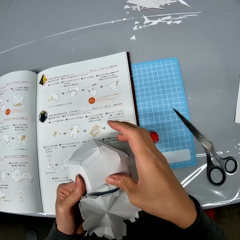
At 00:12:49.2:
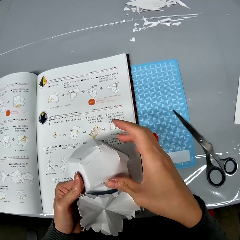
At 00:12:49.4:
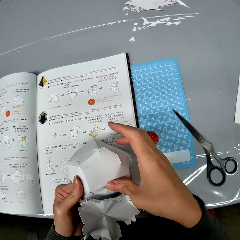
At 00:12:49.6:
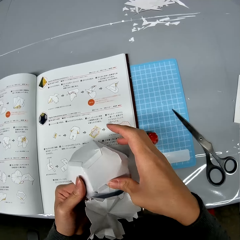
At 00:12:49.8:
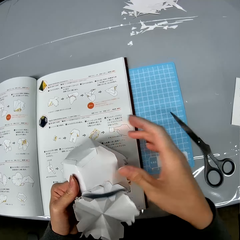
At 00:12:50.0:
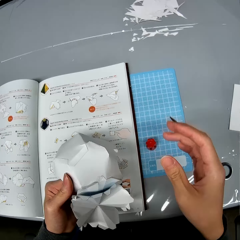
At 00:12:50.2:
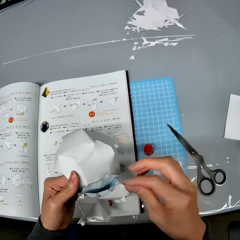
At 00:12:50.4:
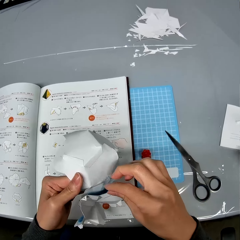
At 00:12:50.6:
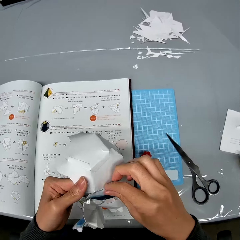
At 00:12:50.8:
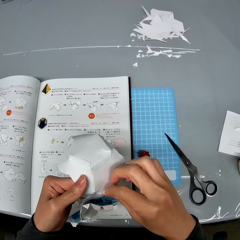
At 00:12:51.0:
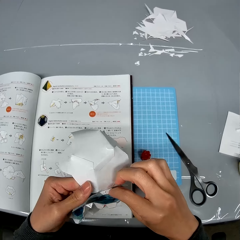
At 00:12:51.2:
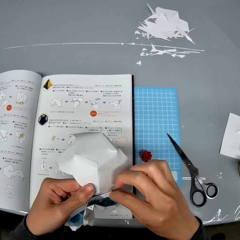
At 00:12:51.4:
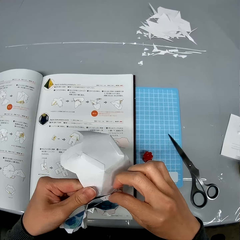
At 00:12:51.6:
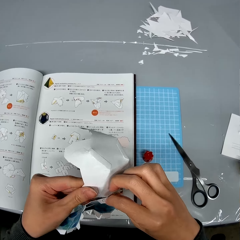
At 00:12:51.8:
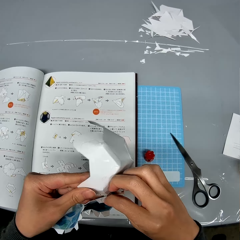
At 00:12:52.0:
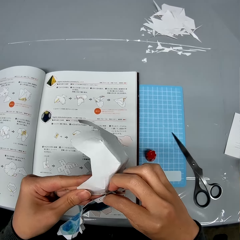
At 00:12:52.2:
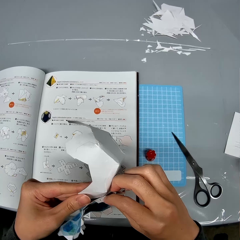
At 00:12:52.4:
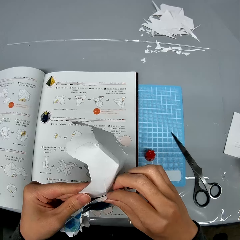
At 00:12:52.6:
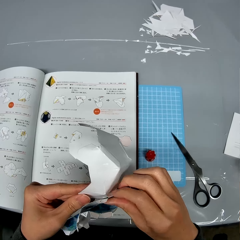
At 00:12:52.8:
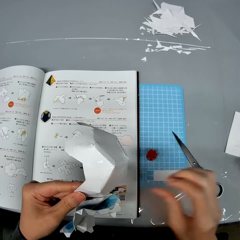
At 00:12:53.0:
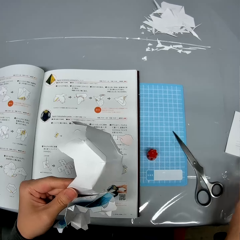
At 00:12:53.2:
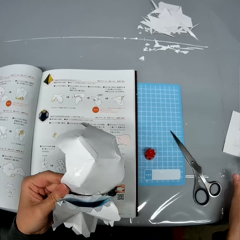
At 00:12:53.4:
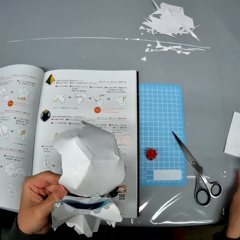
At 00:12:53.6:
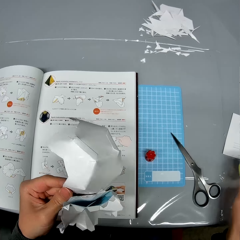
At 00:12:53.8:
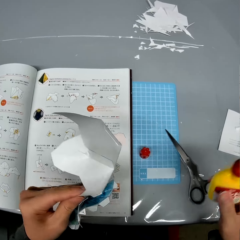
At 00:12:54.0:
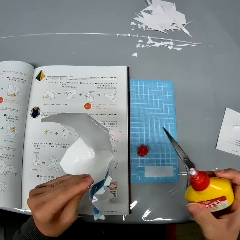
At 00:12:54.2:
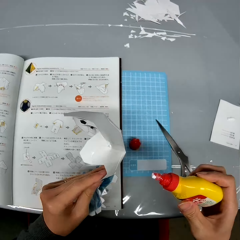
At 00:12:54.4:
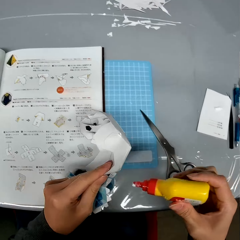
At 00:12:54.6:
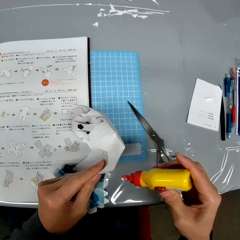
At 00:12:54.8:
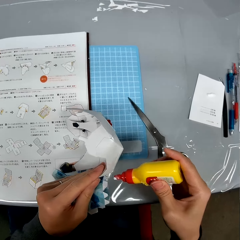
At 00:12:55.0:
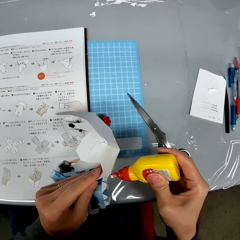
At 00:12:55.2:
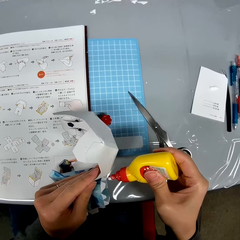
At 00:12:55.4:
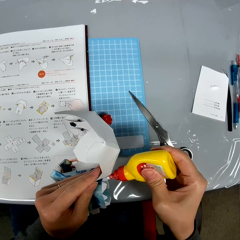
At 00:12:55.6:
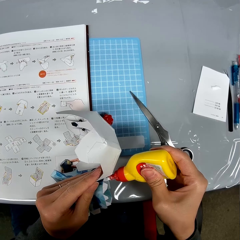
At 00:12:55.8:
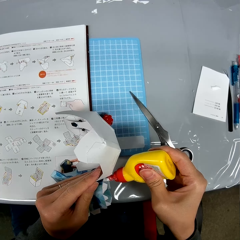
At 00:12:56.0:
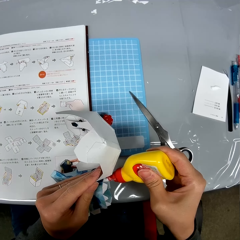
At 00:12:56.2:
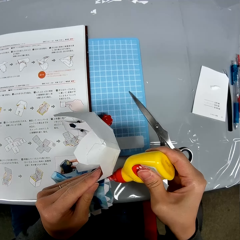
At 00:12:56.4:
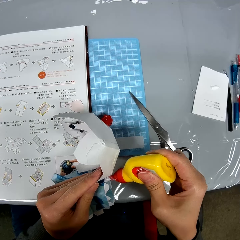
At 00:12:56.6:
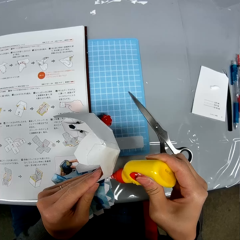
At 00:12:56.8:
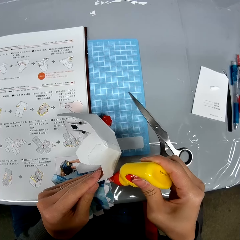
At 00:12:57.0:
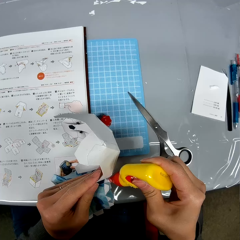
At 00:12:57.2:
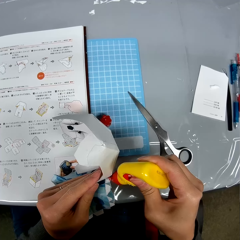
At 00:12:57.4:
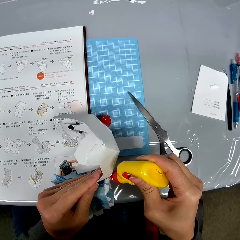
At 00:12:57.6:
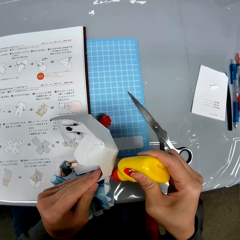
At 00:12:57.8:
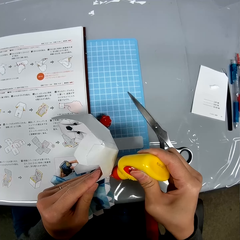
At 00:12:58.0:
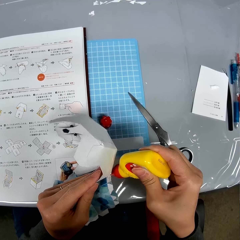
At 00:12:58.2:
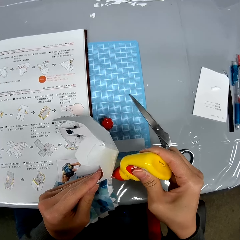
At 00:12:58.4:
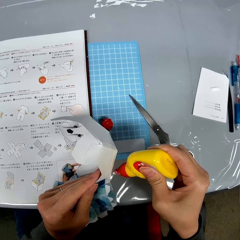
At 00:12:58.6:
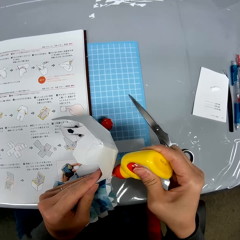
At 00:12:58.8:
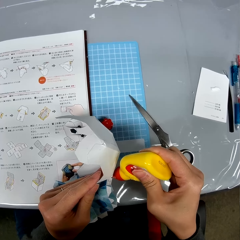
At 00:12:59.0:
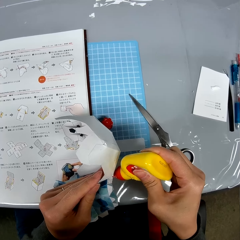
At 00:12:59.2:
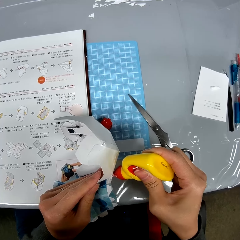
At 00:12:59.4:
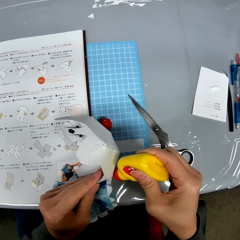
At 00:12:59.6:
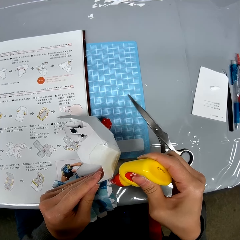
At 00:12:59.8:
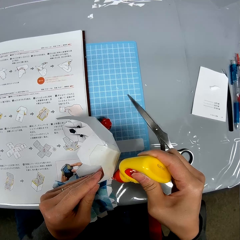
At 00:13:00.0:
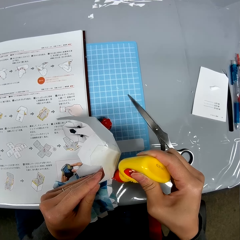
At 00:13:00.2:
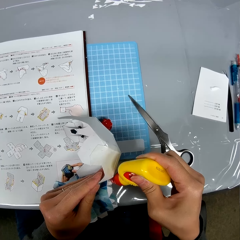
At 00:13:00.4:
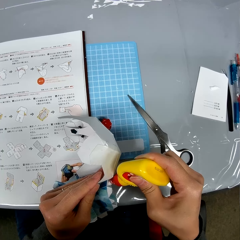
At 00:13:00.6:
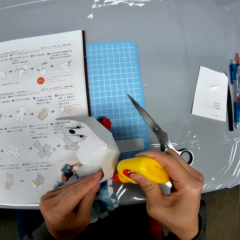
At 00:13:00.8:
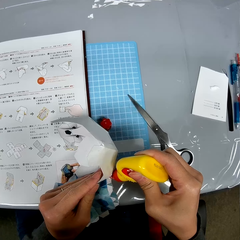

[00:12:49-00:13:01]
The camera wearer picks up the container of glue from the table. They hold the super glue. They apply super glue to the paper crafts.

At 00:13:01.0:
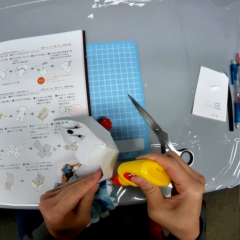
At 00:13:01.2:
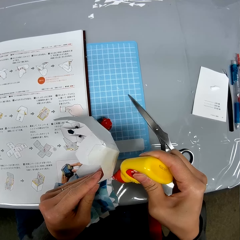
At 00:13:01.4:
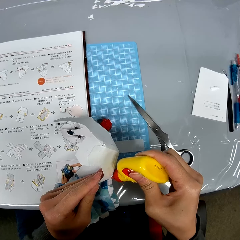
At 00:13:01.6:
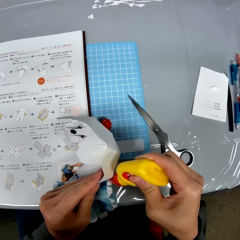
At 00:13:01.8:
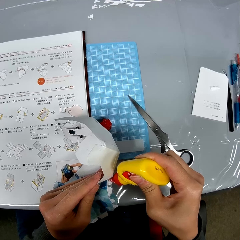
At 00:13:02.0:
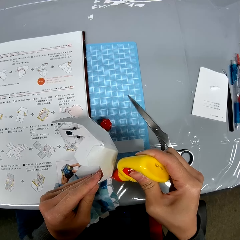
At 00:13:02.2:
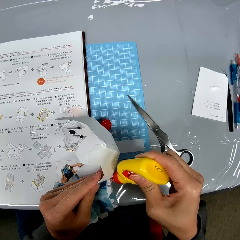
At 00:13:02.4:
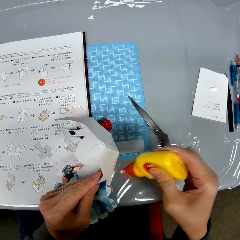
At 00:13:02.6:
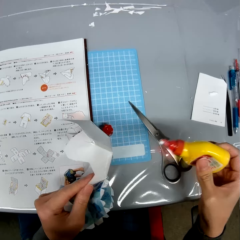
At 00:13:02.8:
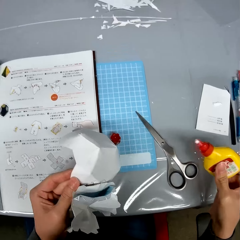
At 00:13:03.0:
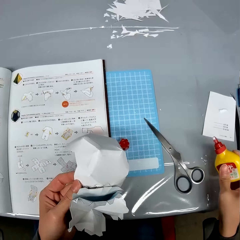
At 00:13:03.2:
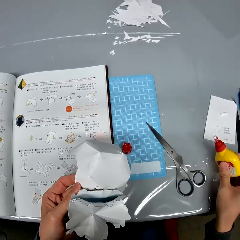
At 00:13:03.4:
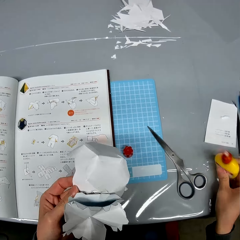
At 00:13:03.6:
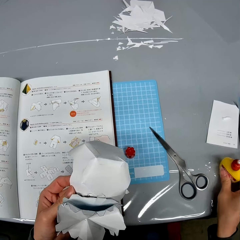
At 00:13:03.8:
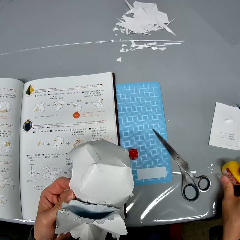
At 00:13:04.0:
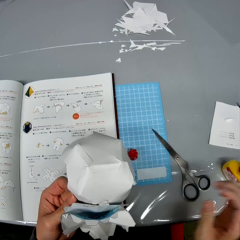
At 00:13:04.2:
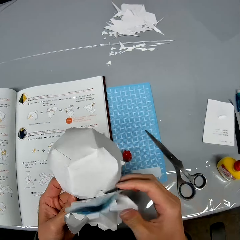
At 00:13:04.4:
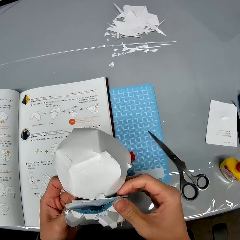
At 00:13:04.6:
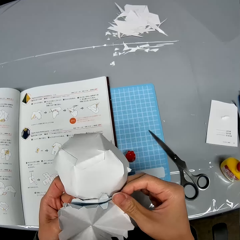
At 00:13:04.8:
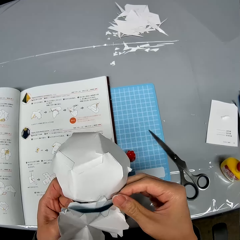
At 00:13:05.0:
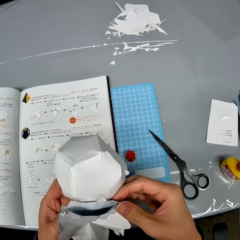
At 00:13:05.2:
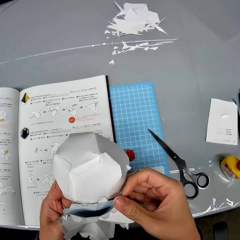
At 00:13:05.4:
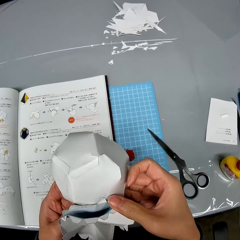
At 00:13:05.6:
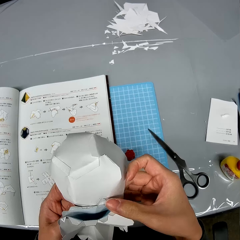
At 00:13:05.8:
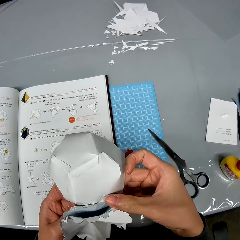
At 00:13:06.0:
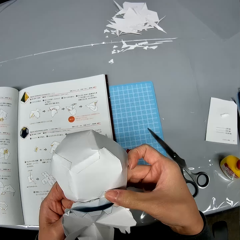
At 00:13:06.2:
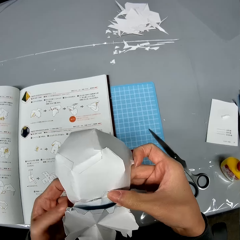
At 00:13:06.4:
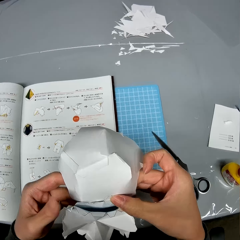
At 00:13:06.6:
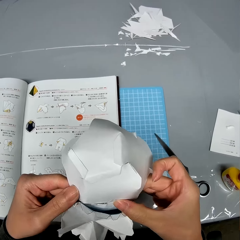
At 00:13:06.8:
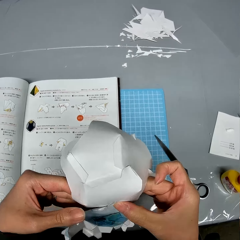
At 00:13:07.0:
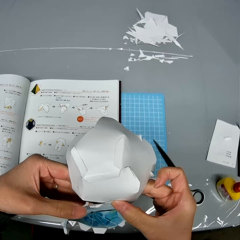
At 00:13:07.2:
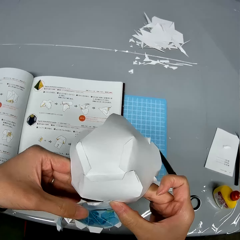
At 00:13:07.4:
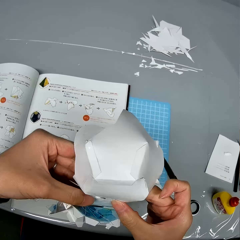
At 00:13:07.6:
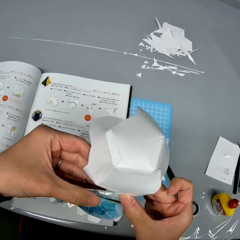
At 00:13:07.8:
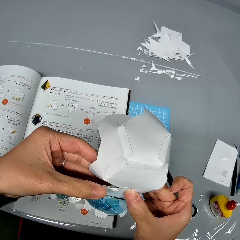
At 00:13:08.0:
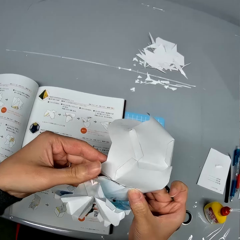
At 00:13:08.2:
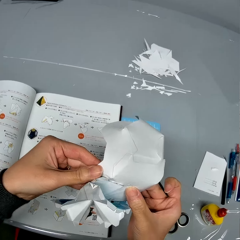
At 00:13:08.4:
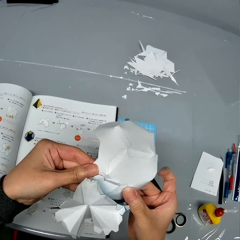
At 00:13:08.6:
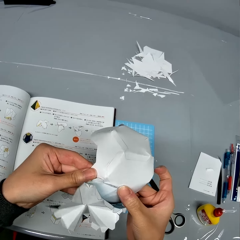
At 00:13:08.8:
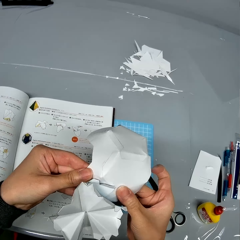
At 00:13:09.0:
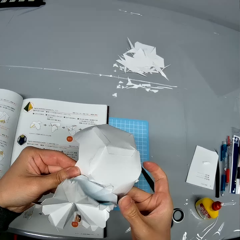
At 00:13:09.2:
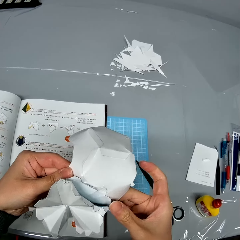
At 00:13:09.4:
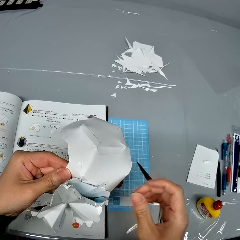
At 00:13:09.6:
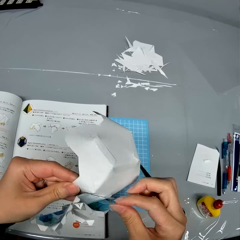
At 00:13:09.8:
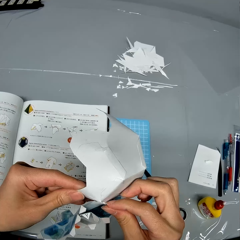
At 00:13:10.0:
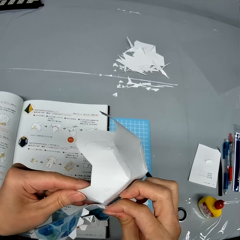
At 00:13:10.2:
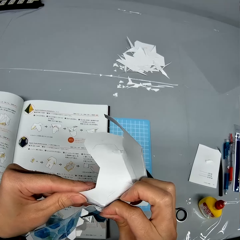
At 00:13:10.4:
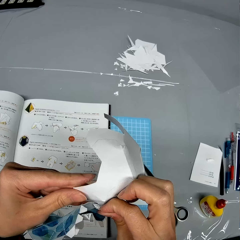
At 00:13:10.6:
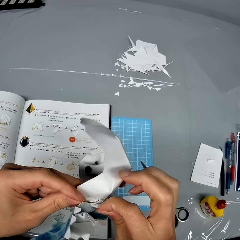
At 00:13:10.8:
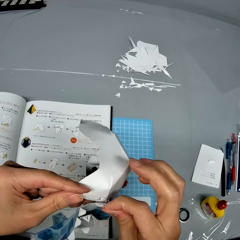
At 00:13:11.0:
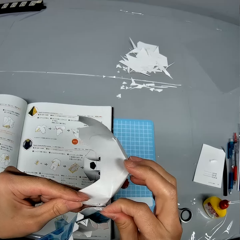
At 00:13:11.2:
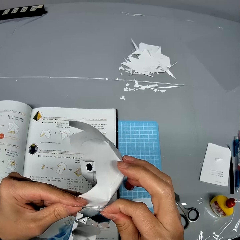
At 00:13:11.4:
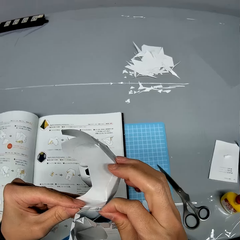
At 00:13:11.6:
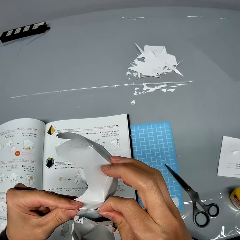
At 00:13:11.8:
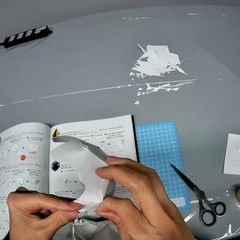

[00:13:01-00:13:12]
The camera wearer drops the container of super glue on the table. They join the two paper crafts together.

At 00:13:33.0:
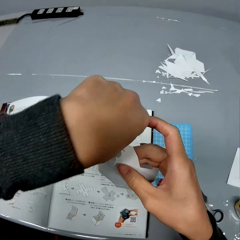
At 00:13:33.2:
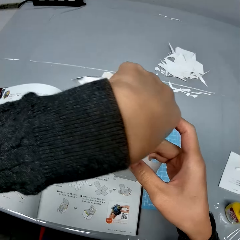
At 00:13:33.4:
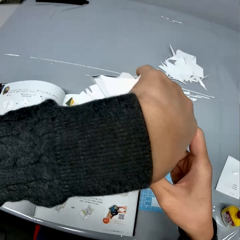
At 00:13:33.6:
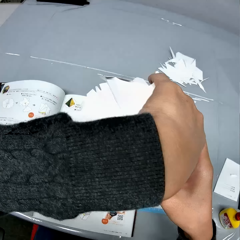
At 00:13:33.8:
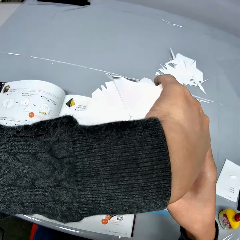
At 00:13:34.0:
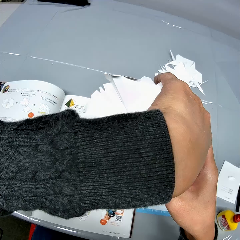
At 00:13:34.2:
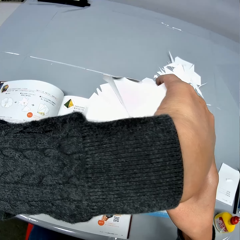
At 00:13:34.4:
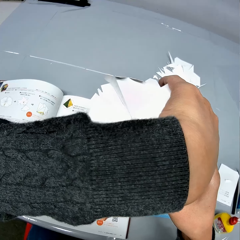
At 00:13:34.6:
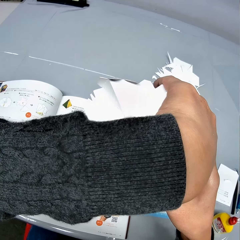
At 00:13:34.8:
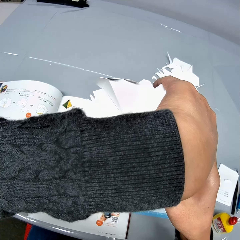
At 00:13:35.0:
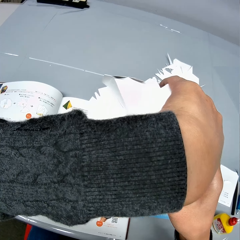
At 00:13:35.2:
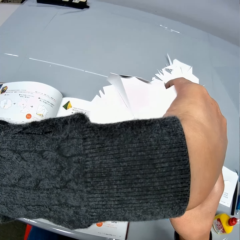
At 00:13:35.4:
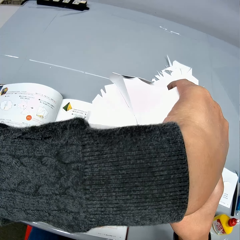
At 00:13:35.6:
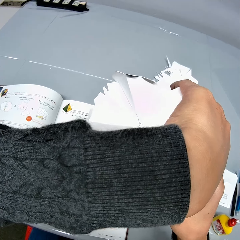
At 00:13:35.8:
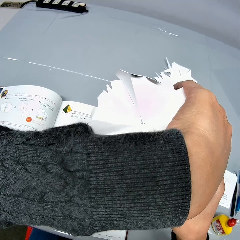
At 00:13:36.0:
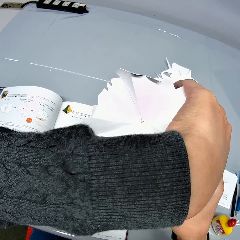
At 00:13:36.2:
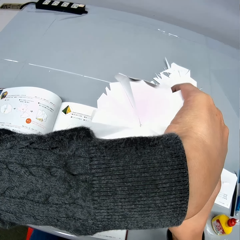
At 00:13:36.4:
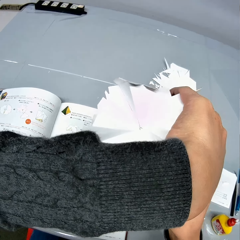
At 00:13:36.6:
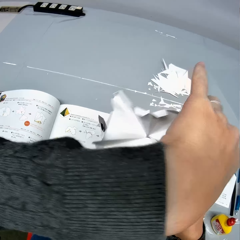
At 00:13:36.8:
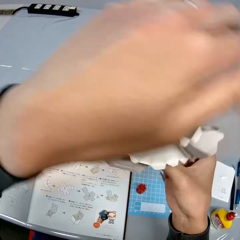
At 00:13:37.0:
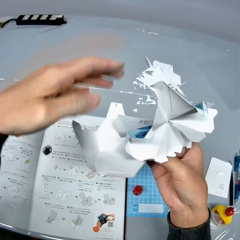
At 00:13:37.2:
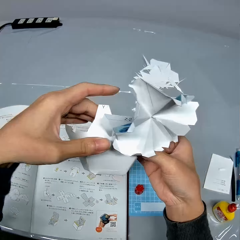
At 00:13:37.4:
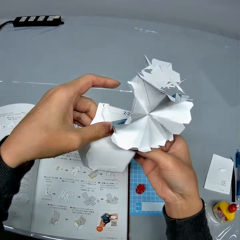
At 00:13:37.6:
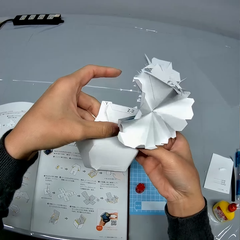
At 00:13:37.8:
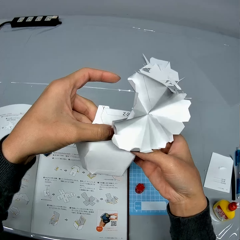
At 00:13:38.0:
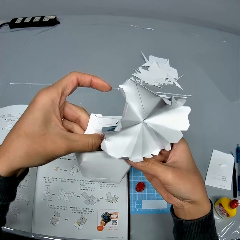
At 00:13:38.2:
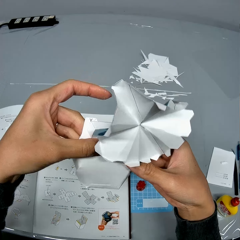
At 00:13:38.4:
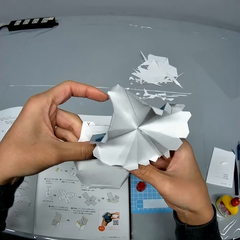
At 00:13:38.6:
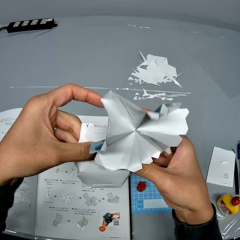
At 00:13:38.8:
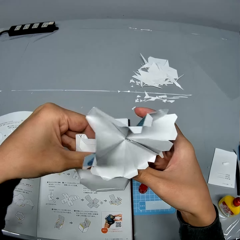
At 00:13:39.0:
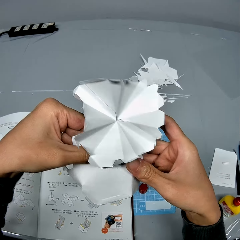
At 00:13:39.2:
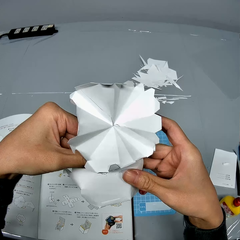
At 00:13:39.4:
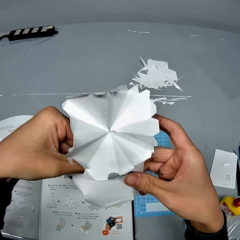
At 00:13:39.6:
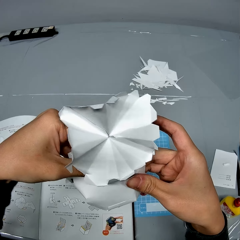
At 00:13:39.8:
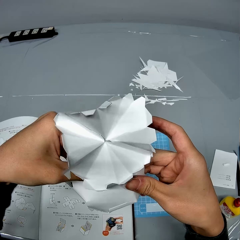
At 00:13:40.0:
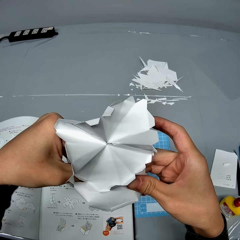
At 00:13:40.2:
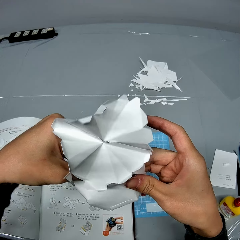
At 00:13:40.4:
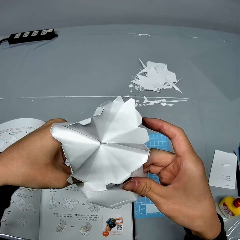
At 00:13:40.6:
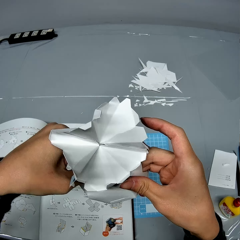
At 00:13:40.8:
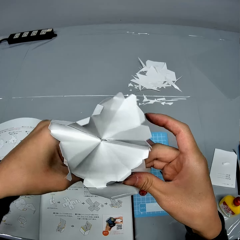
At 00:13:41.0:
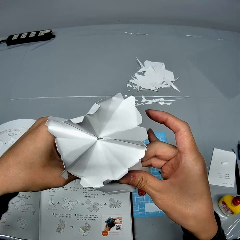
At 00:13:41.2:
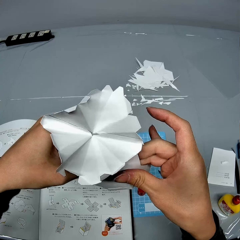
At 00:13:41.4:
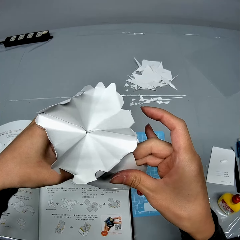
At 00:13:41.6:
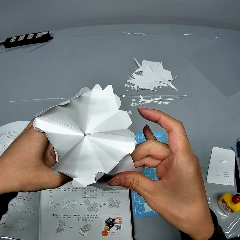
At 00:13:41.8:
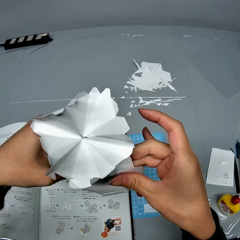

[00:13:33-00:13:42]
The camera wearer turns the decoration. They fix them together.
